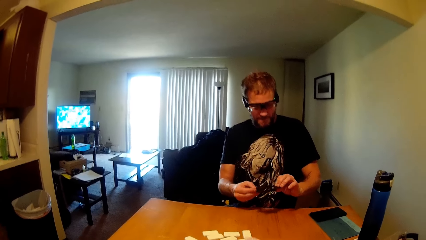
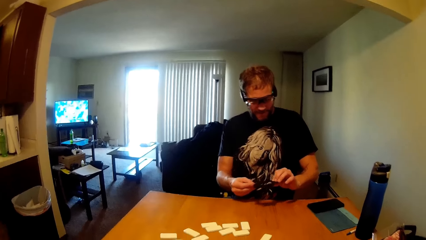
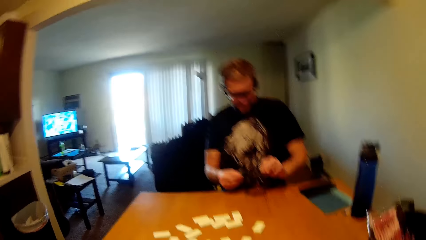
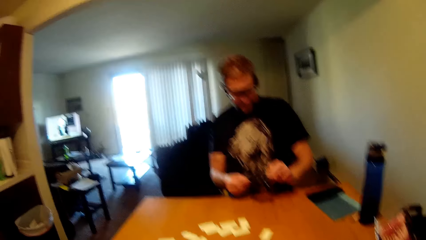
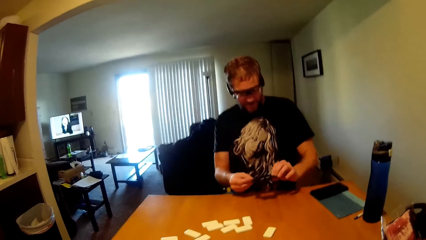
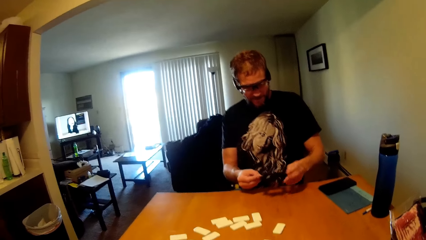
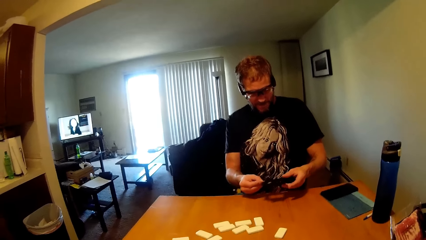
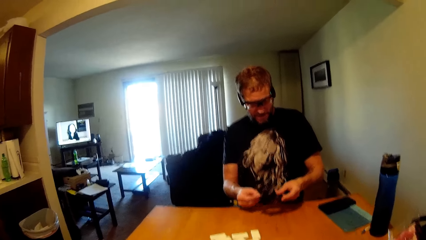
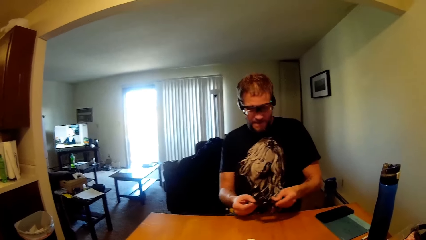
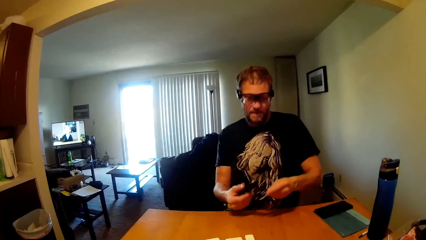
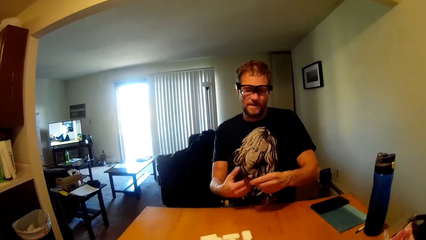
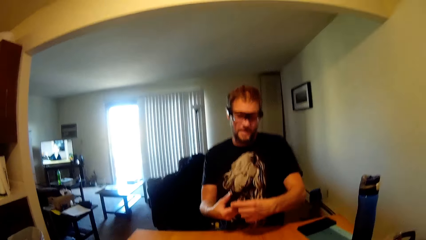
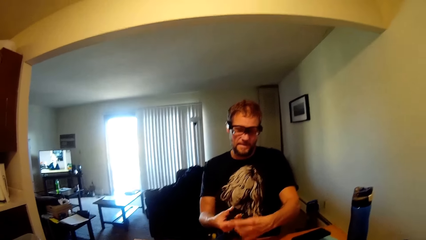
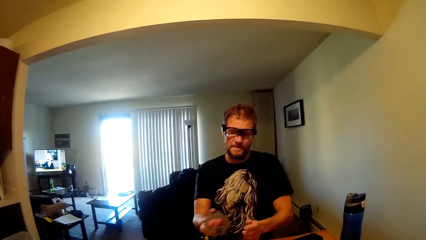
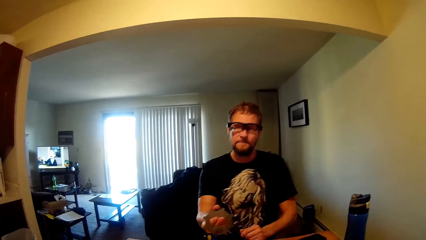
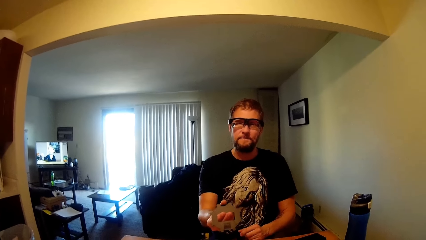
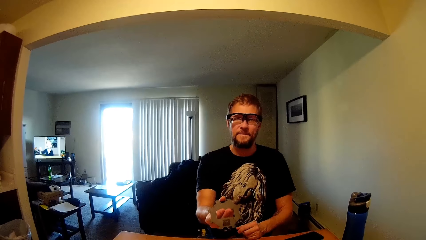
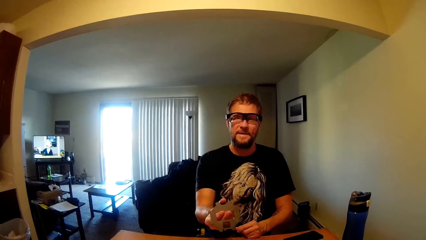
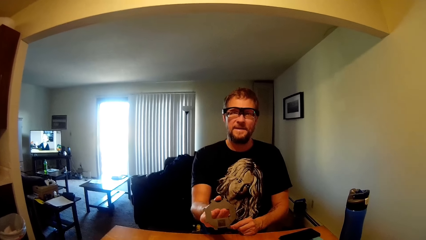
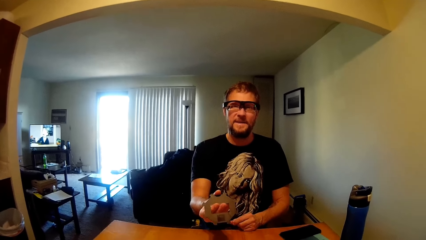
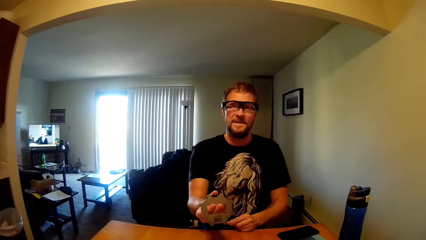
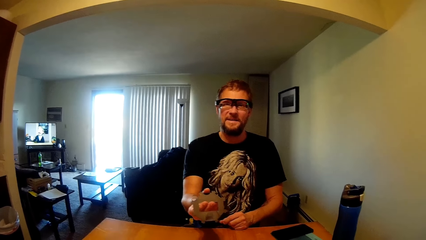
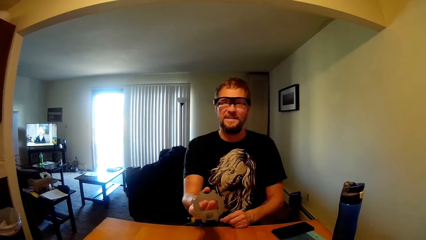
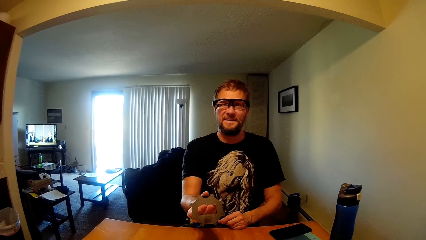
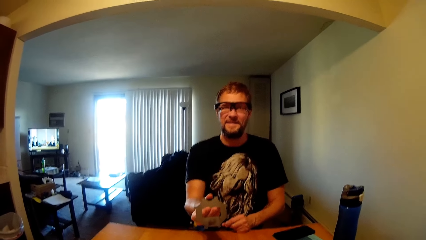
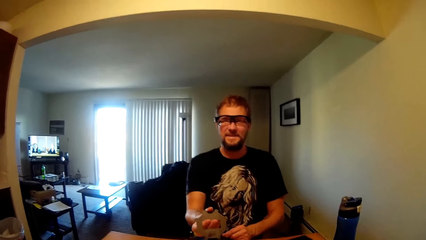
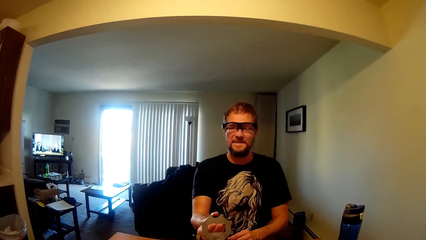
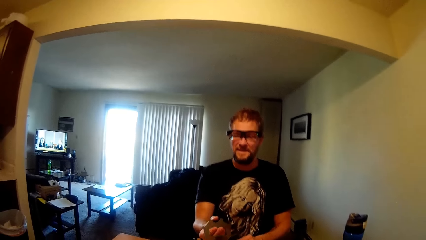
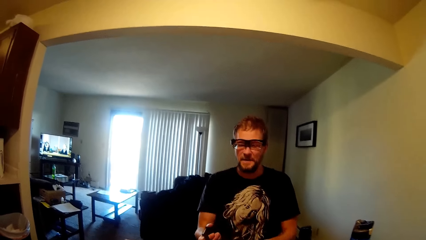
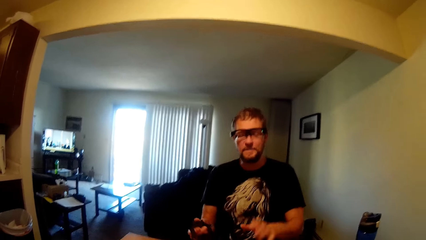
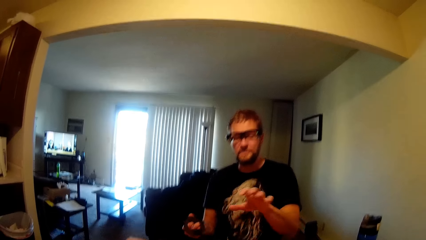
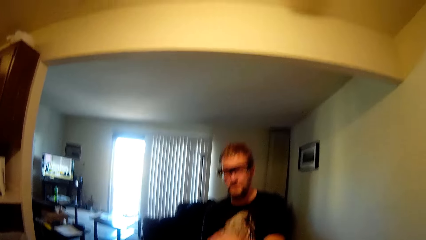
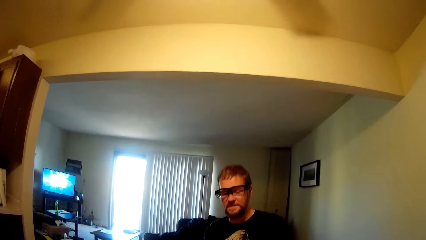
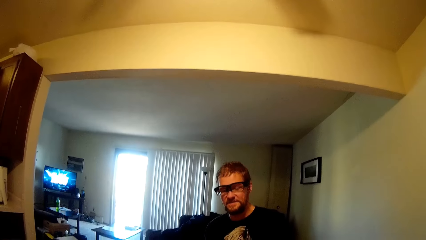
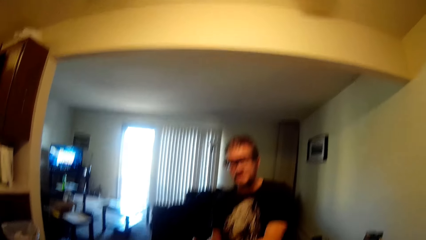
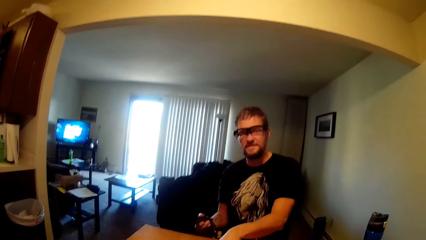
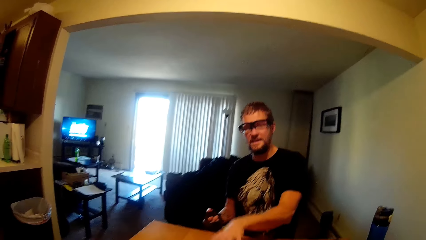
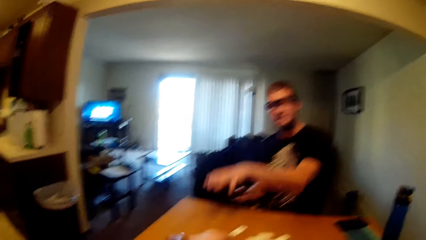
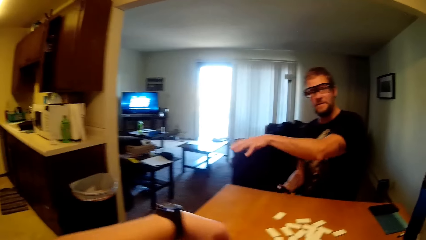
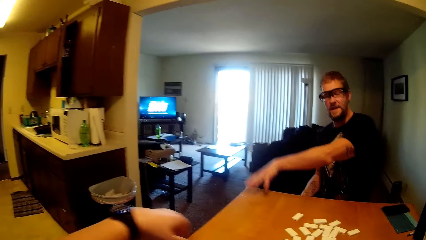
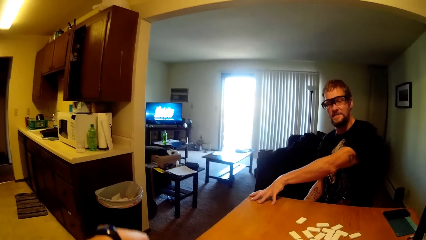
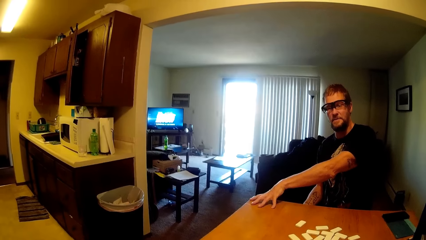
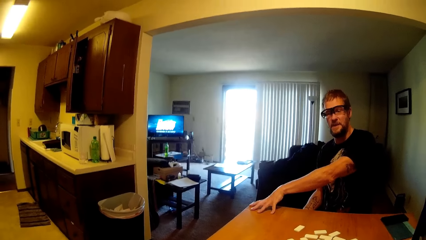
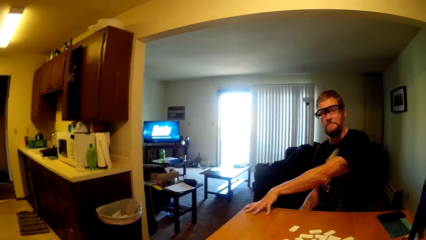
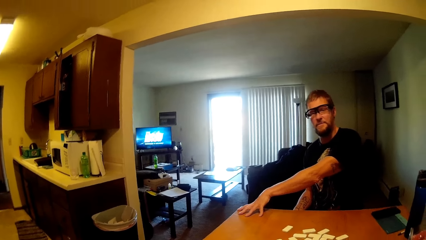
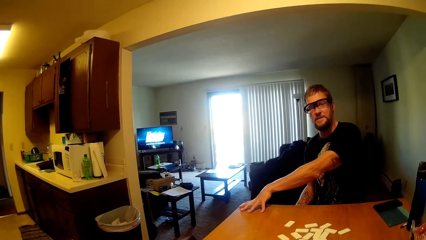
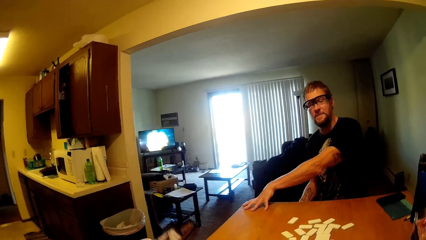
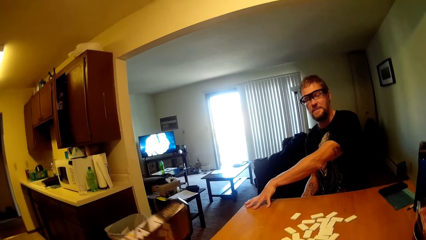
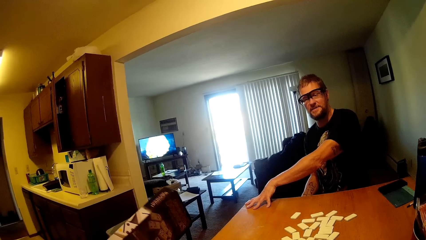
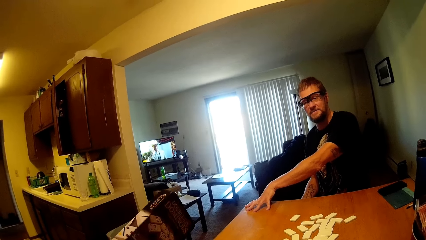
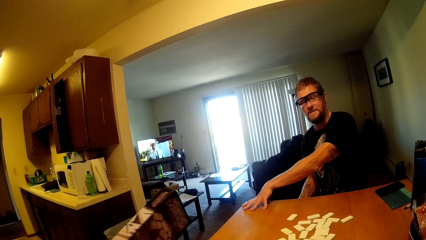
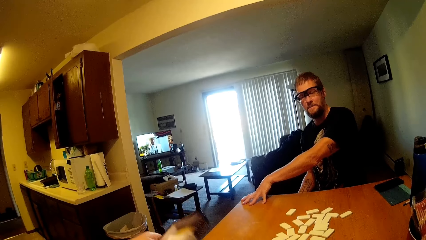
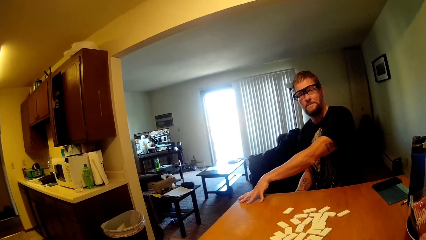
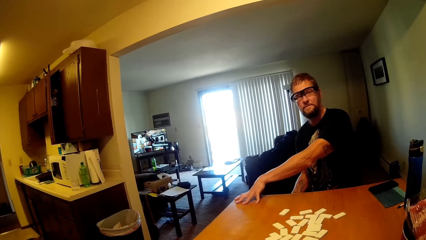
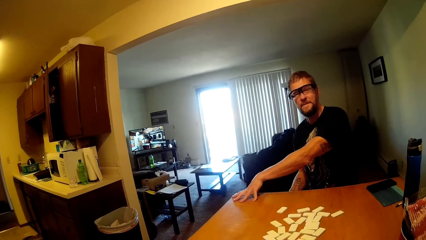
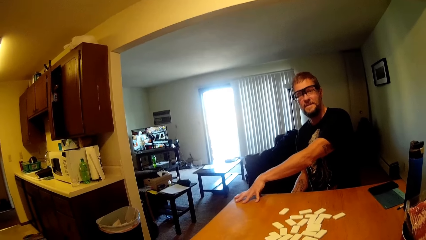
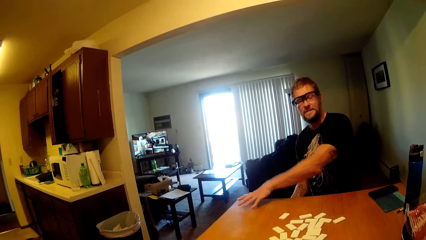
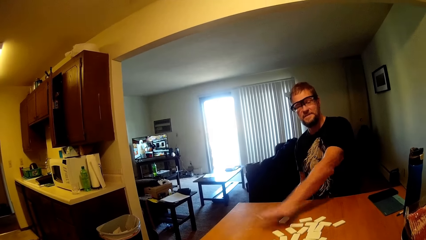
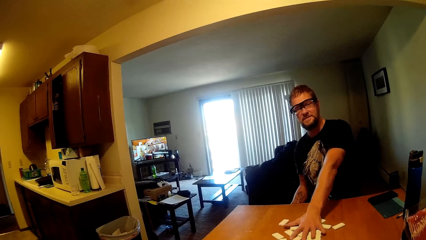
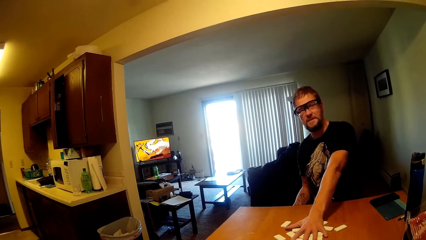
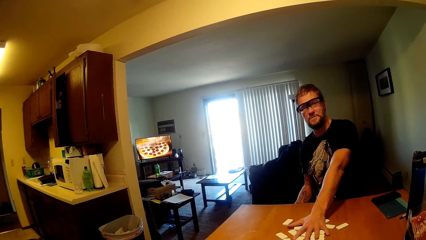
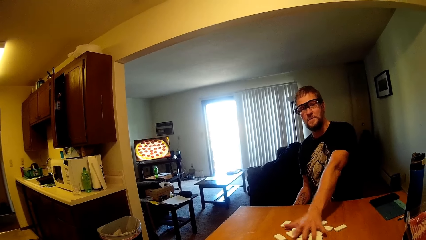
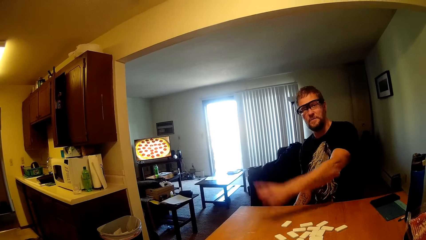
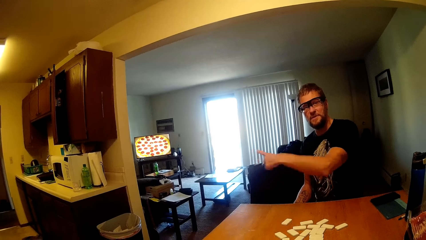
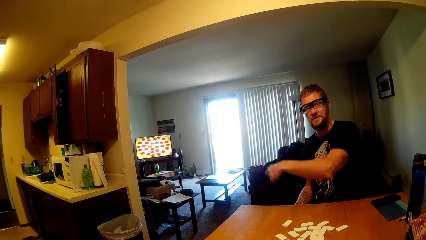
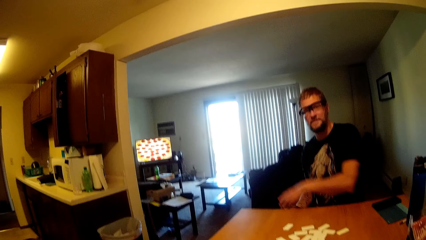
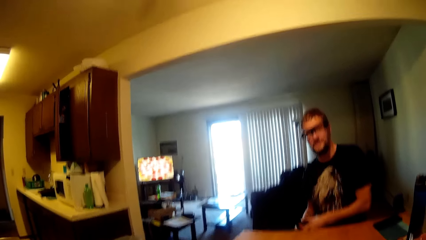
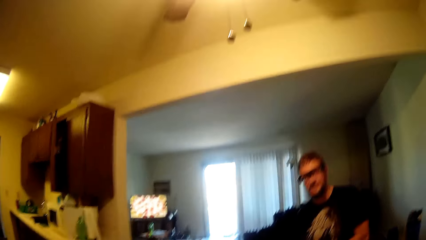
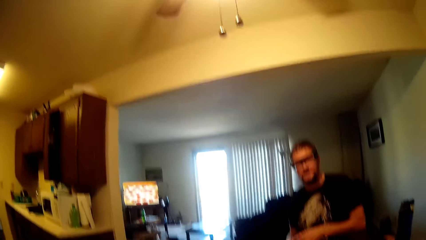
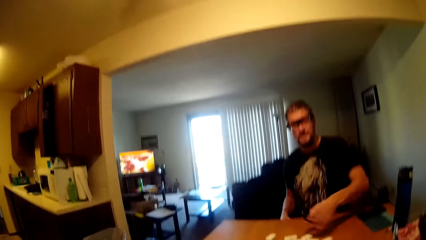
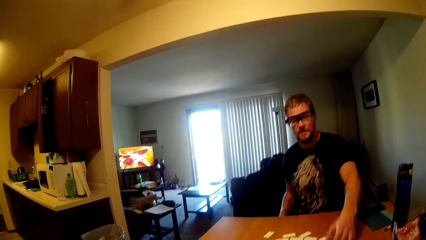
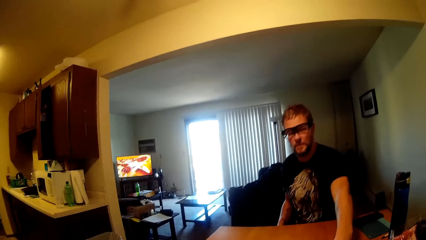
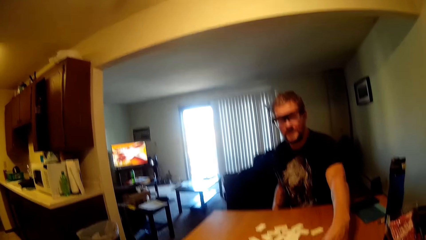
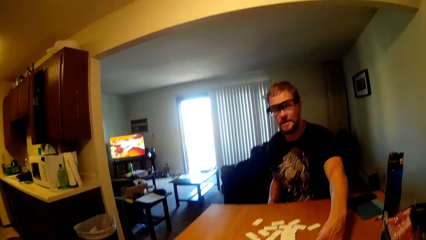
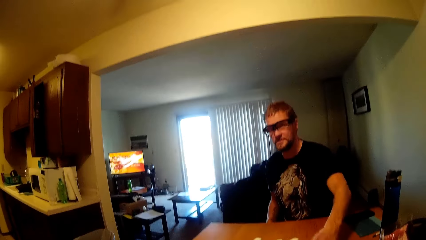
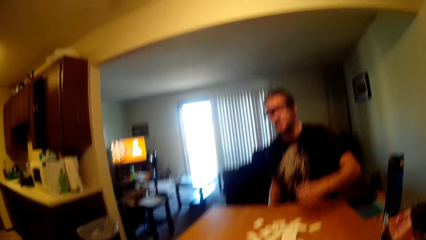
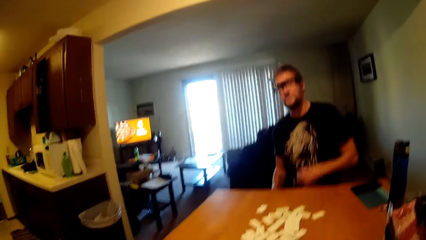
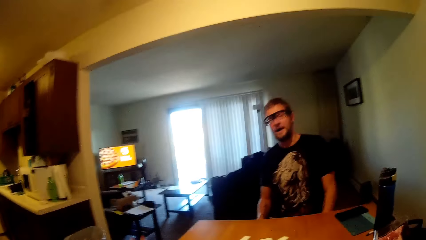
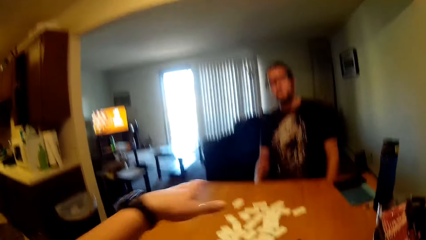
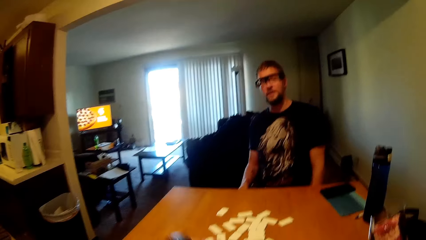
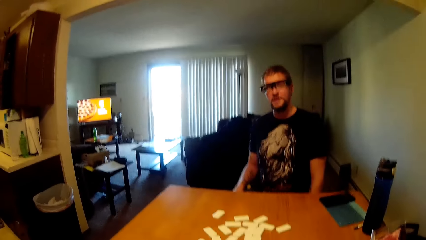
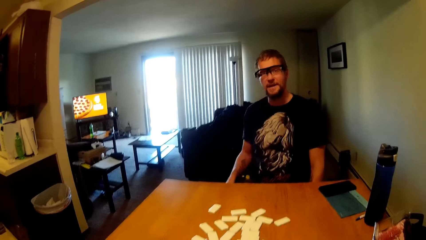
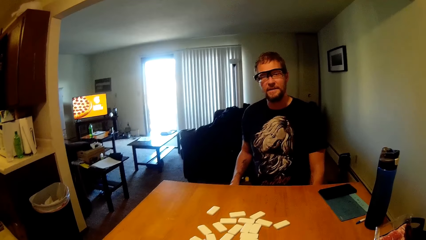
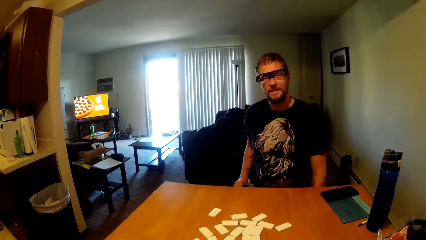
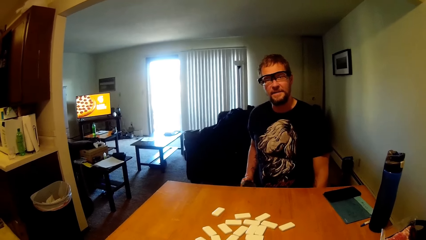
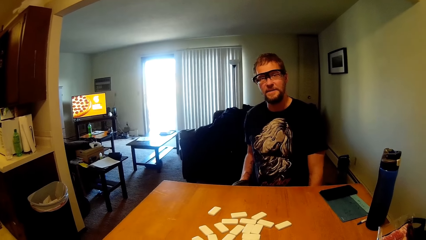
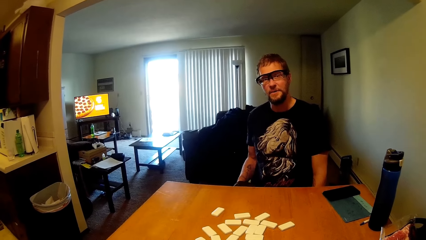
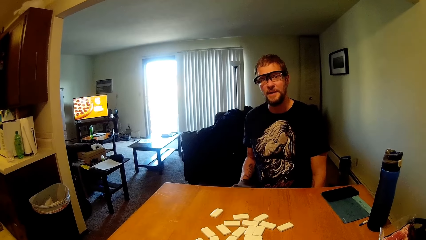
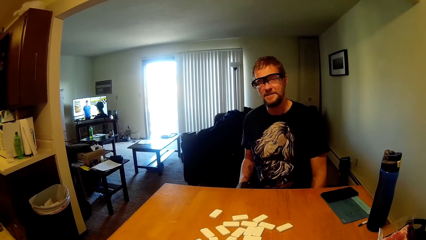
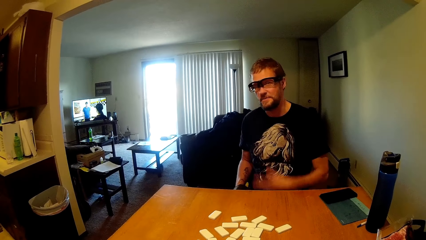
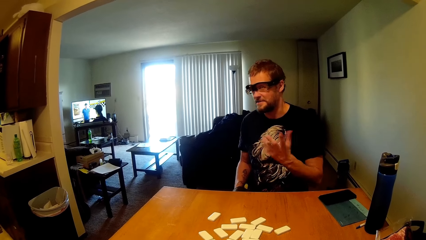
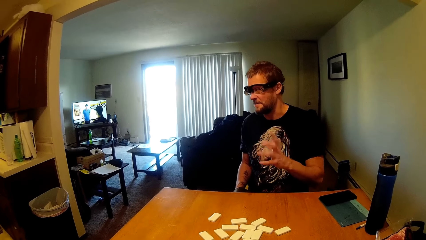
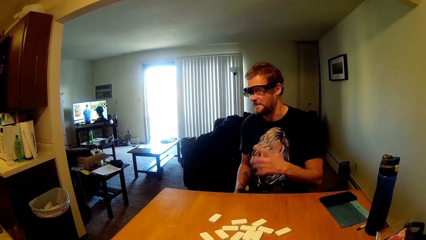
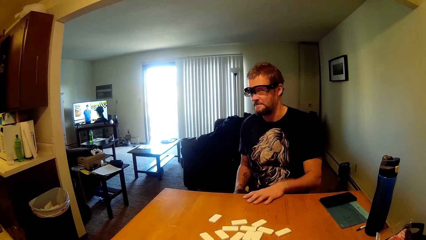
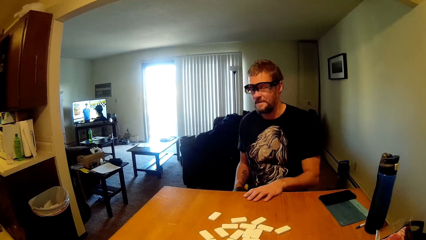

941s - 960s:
A man checks something in his hands as they converse. The man shows the camera wearer something as they converse. The camera wearer lifts a book on the table as they converse. The man touches the dominoes as they converse.
